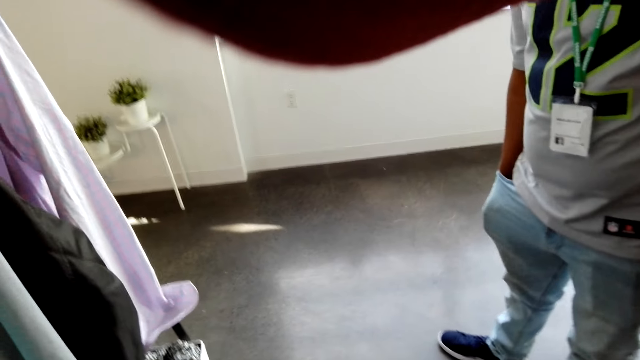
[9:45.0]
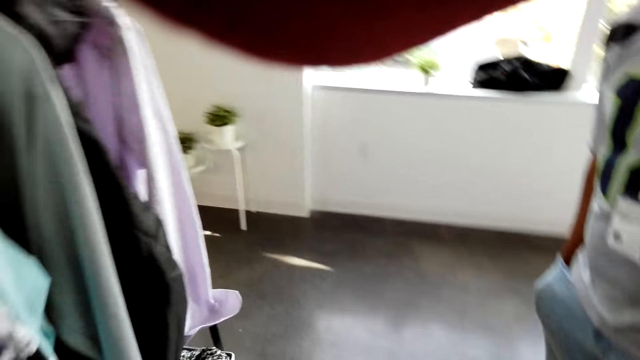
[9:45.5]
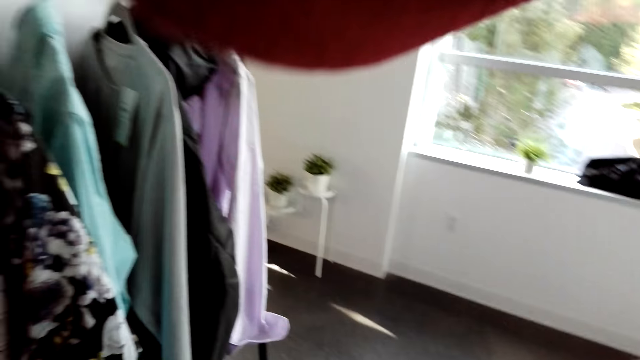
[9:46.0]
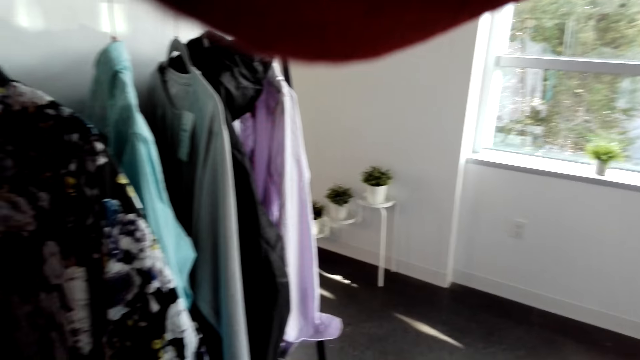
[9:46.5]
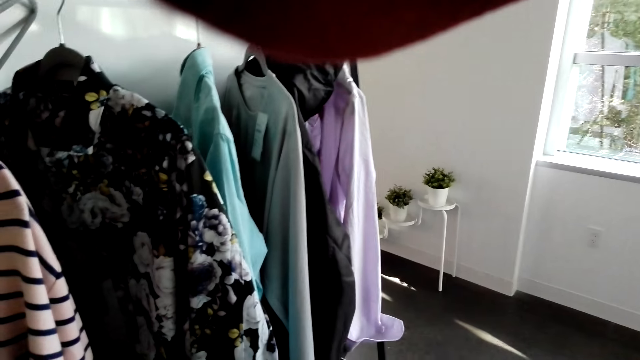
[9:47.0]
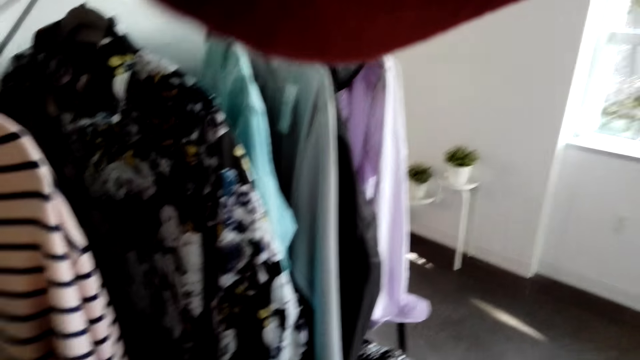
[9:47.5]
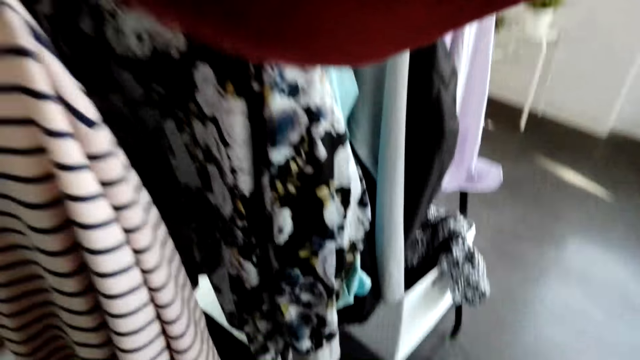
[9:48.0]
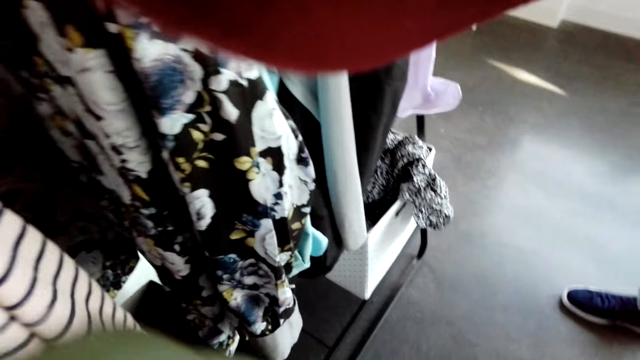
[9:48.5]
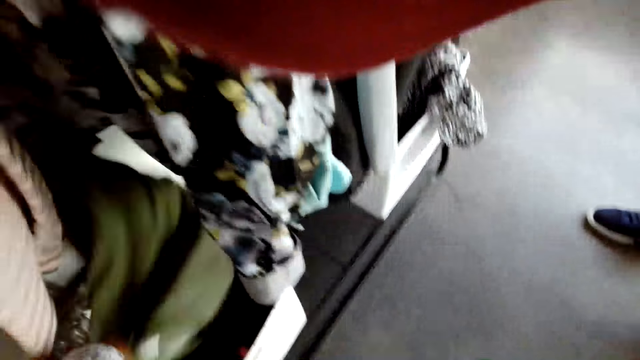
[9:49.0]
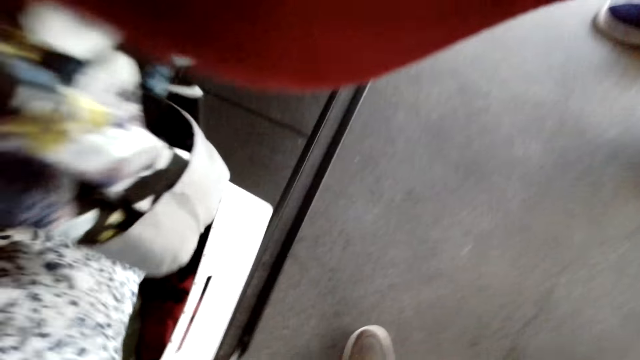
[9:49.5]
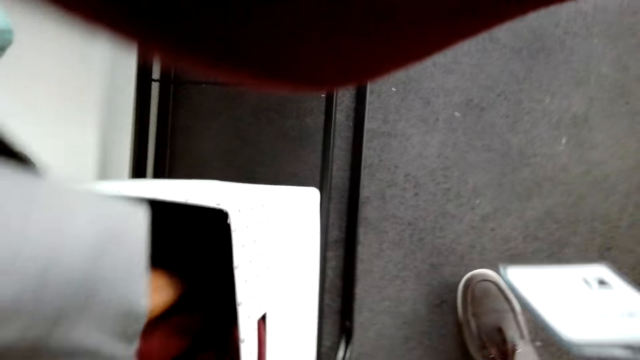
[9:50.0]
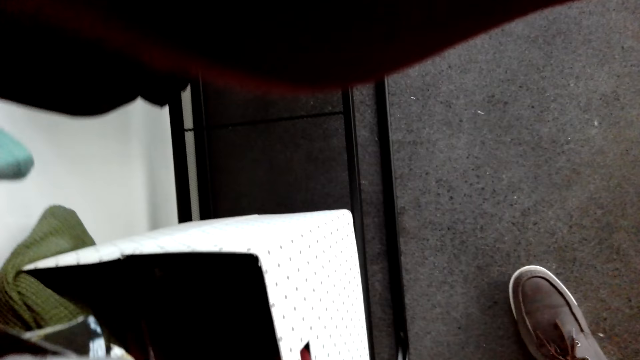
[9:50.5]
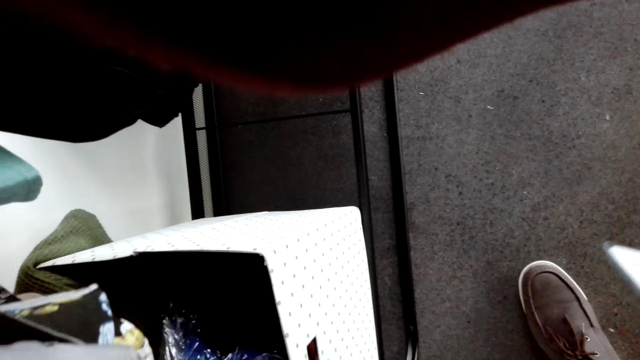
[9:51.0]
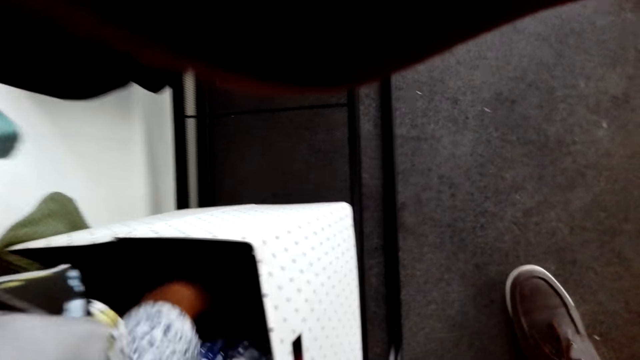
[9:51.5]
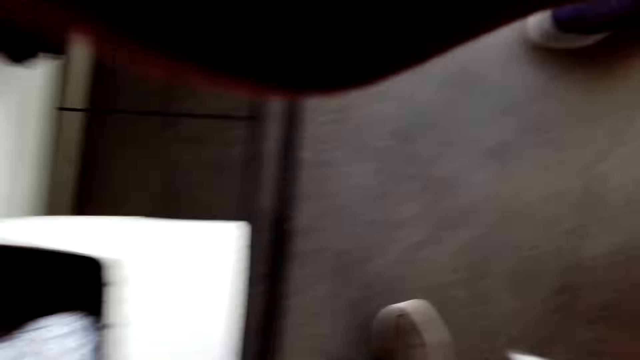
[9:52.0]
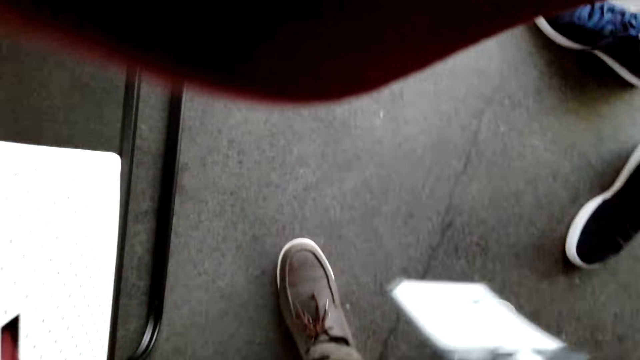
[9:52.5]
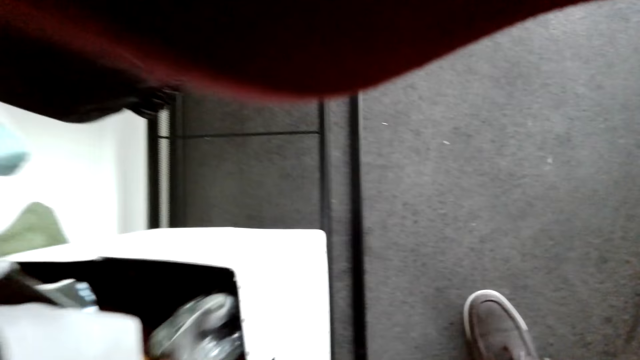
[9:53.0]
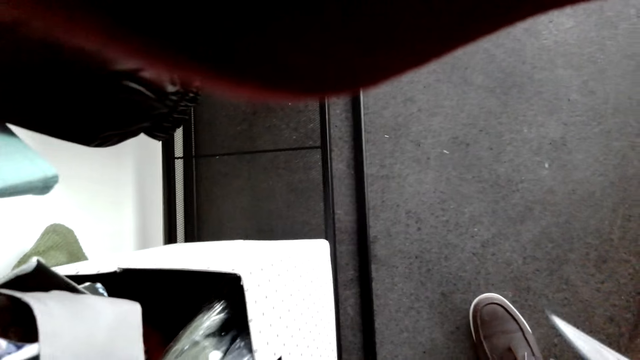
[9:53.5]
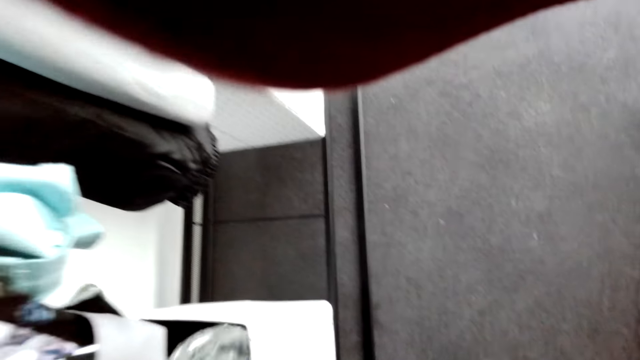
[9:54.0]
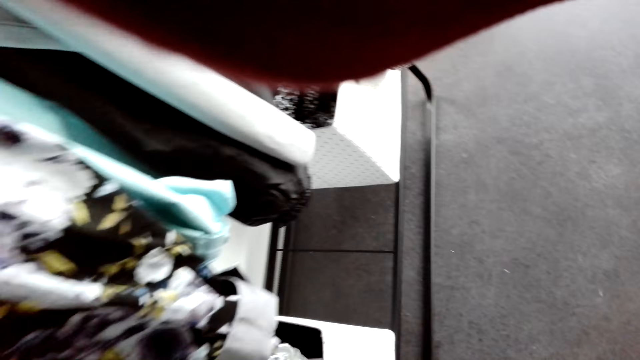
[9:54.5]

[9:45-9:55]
A person puts a hand on the pocket. The camera wearer looks into the box of cloths. They touch the clothes.

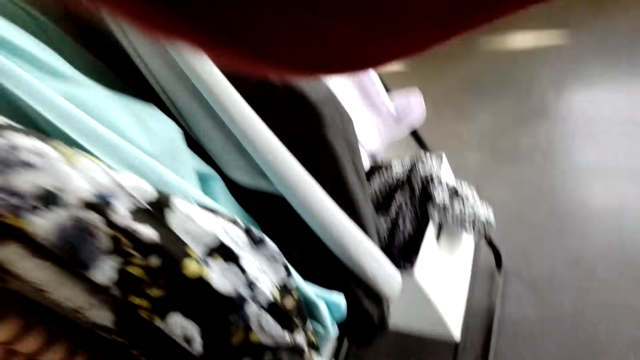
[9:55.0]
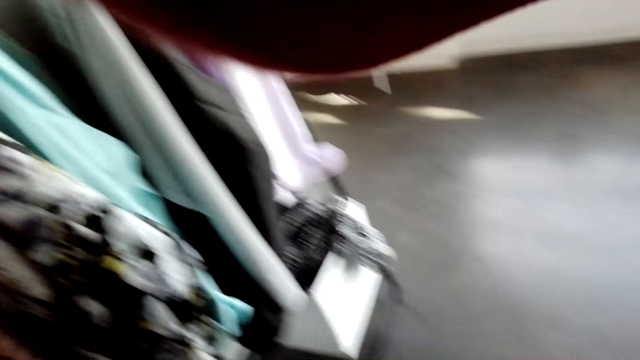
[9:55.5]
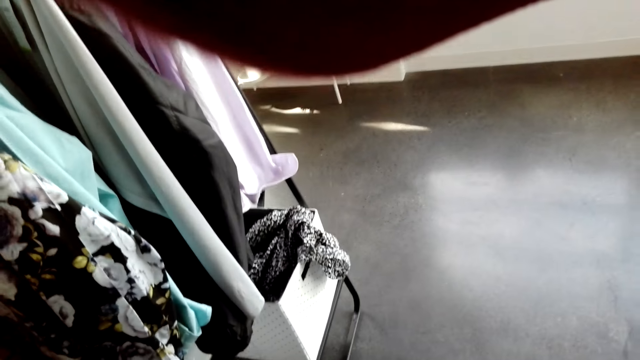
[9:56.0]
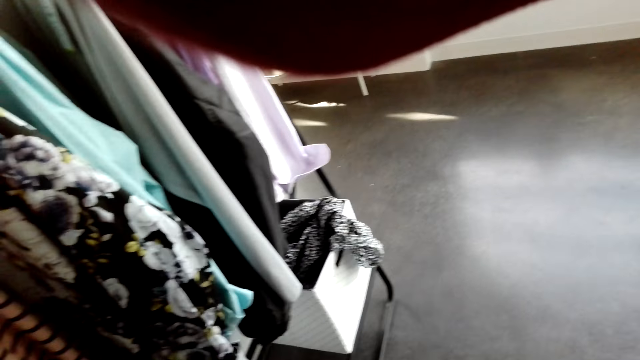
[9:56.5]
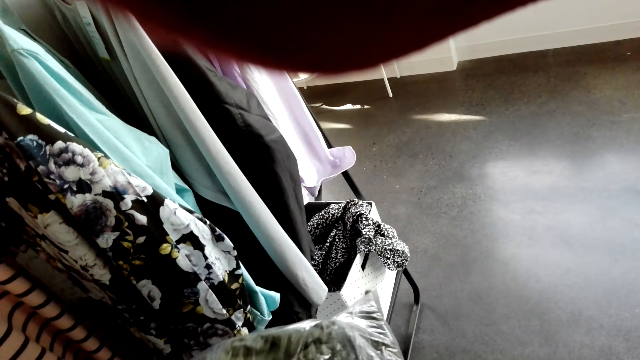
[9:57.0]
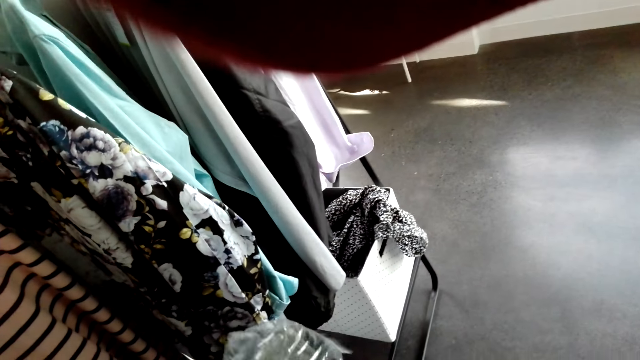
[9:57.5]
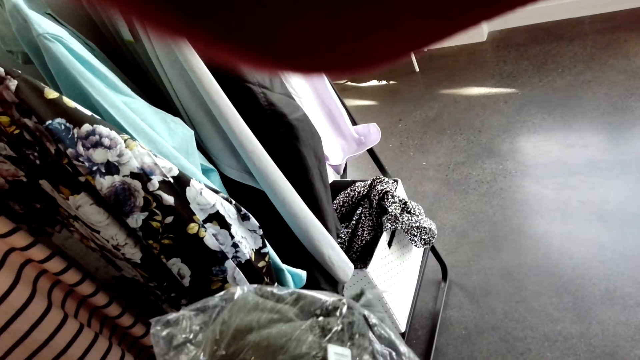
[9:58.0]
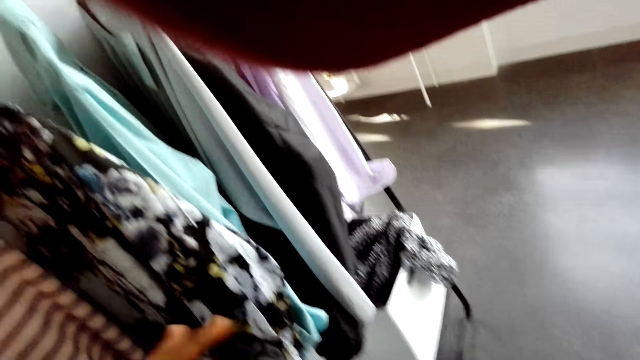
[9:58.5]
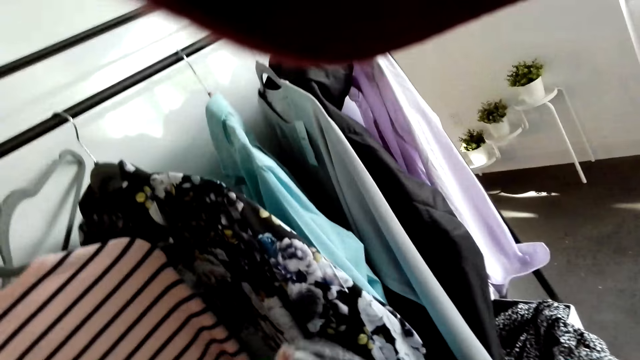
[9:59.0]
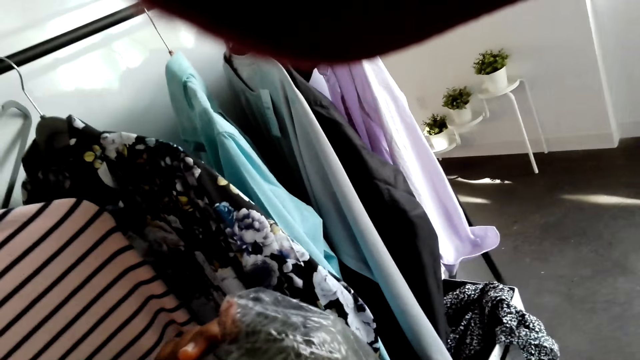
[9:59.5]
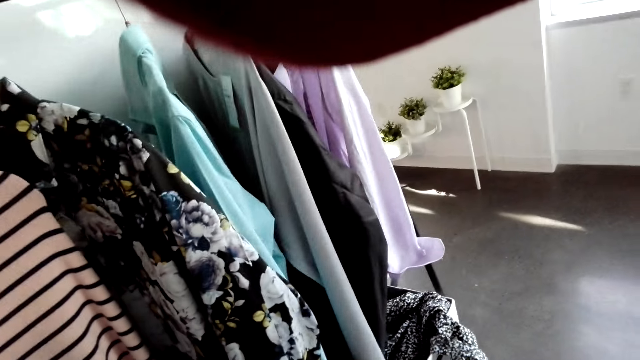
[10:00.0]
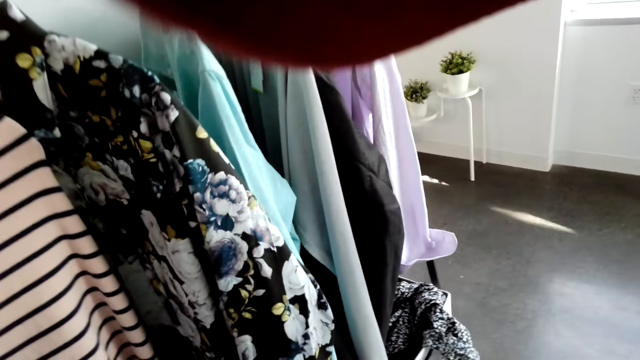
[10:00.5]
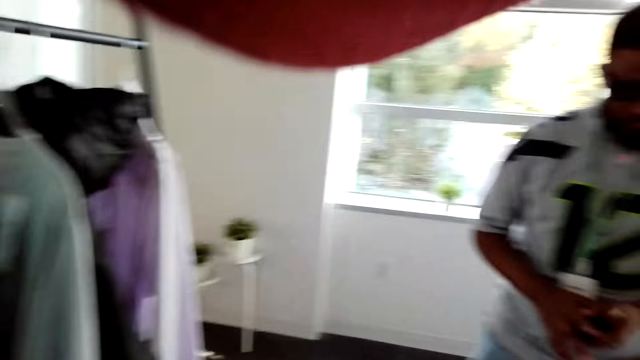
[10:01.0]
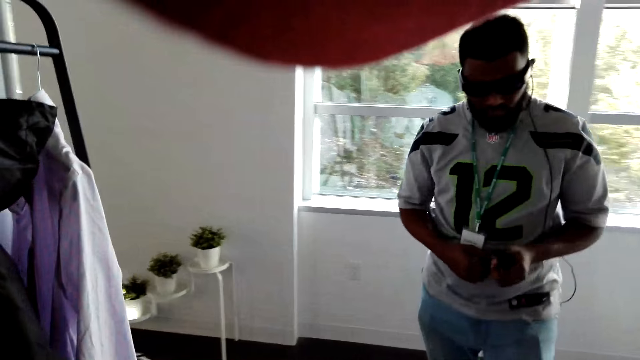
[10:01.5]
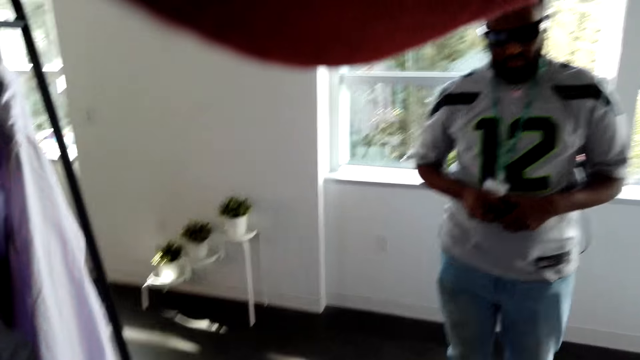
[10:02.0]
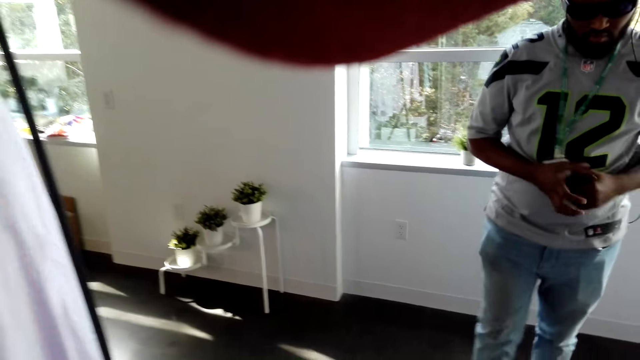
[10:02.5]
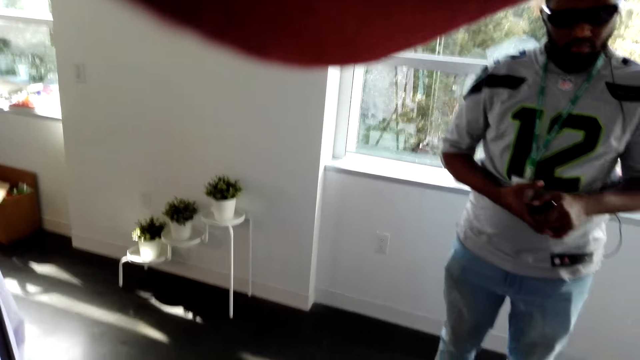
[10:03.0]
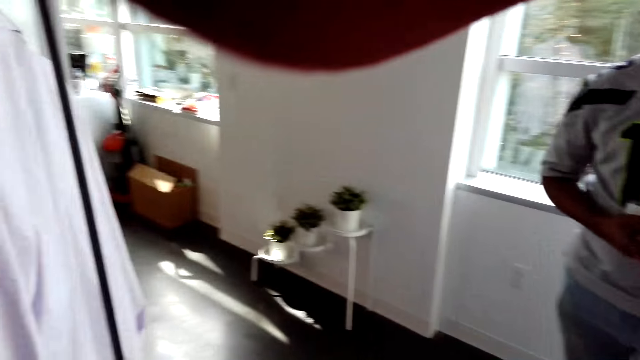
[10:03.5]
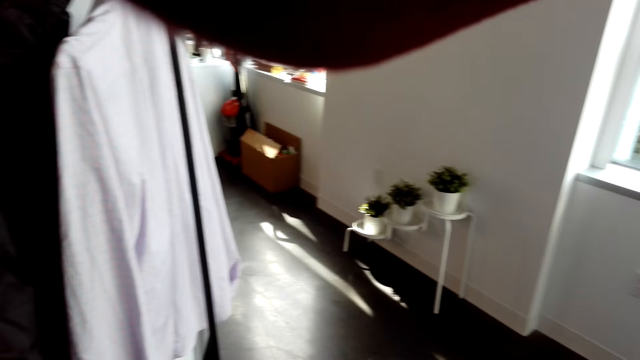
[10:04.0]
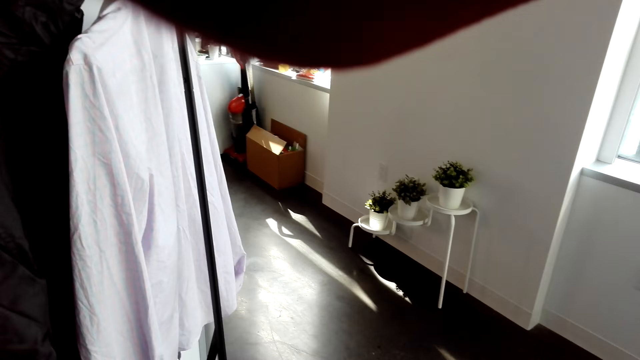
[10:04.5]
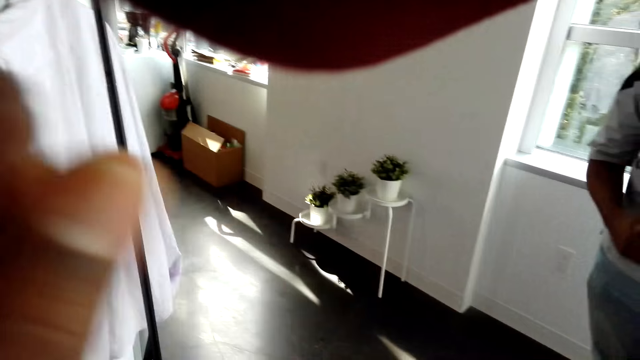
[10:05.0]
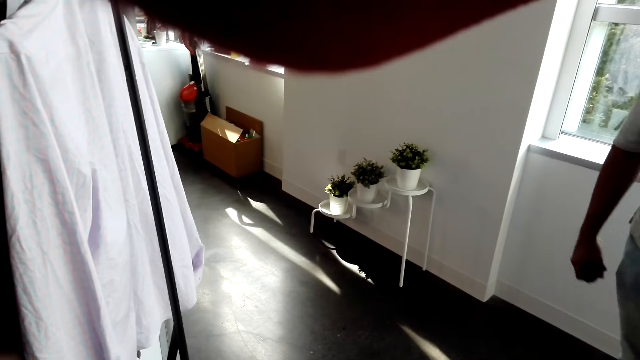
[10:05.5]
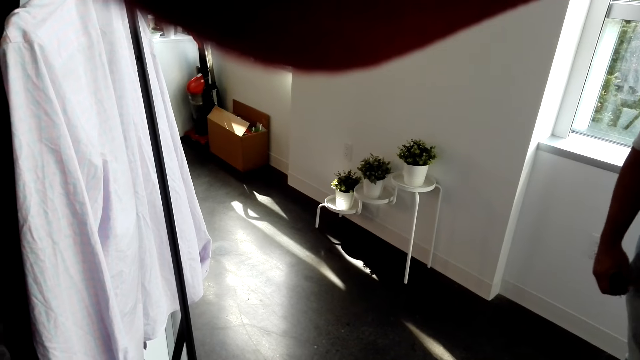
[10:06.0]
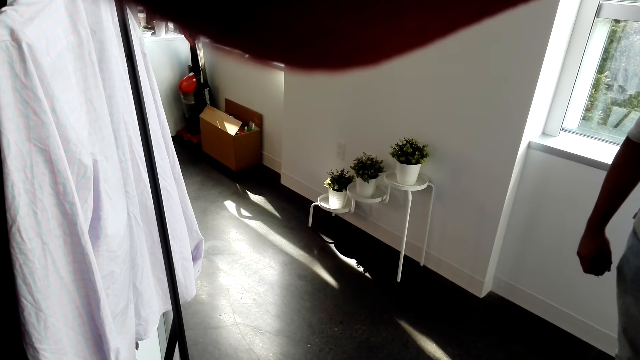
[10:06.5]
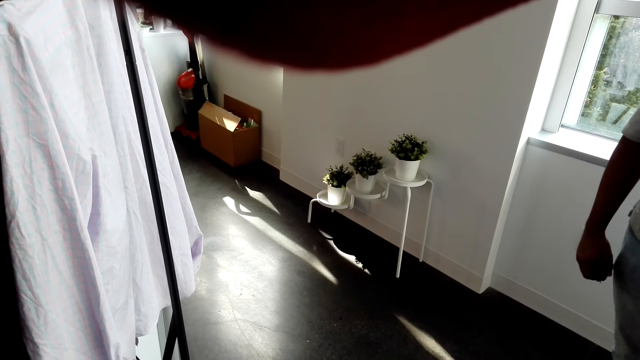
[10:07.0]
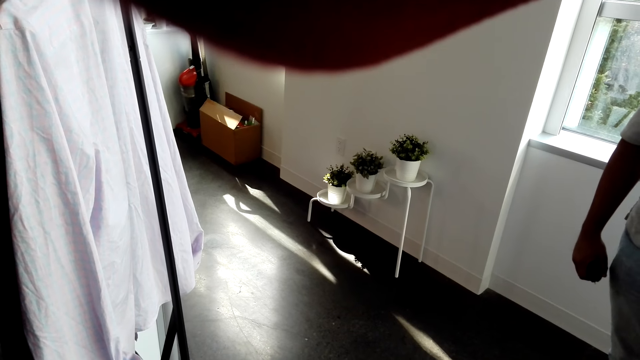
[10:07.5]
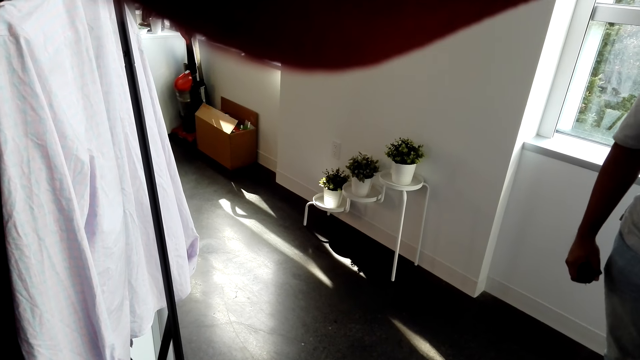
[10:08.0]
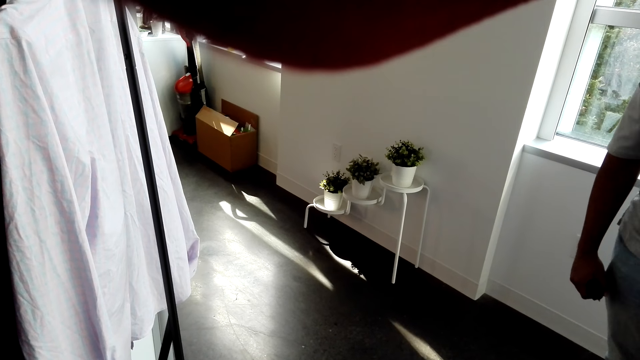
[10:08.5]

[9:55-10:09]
The camera wearer picks up a cloth from the box. They stare at the cloth. They communicate to a man. The man walks backwards. The camera wearer communicates to the man. They raise a hand up.
